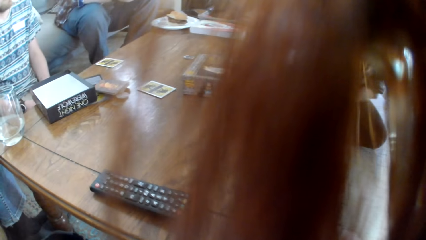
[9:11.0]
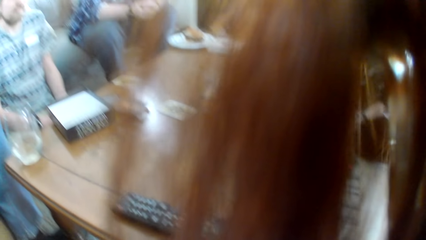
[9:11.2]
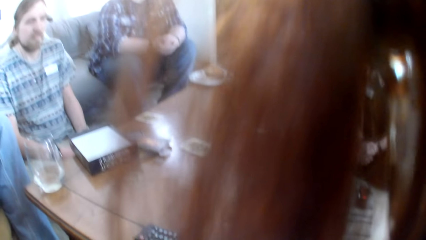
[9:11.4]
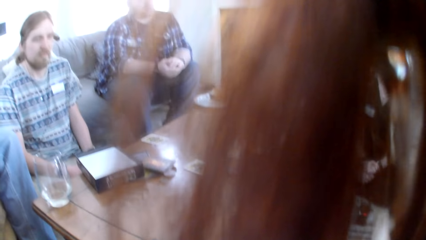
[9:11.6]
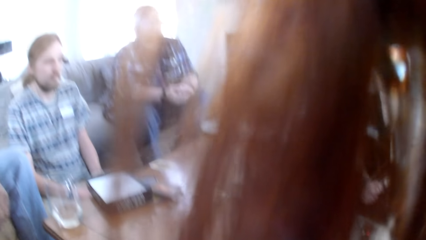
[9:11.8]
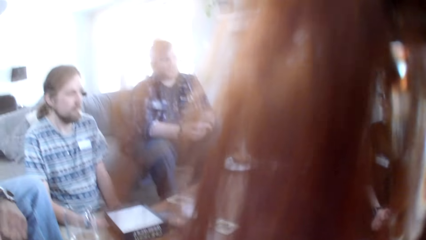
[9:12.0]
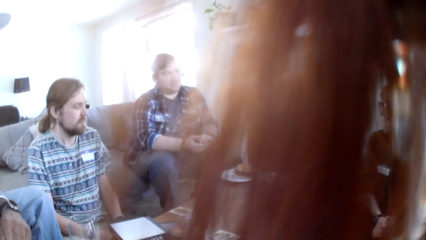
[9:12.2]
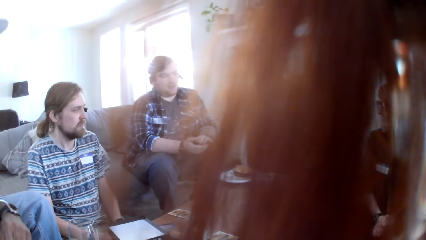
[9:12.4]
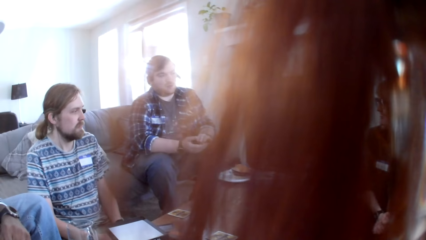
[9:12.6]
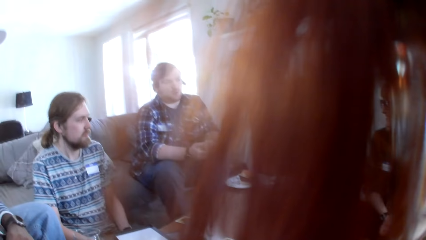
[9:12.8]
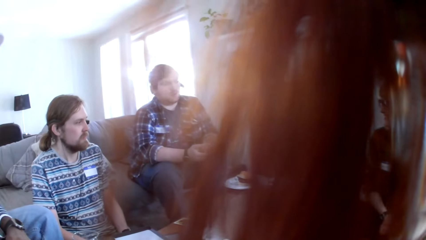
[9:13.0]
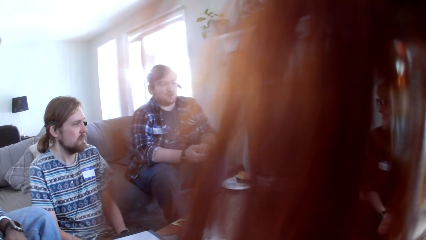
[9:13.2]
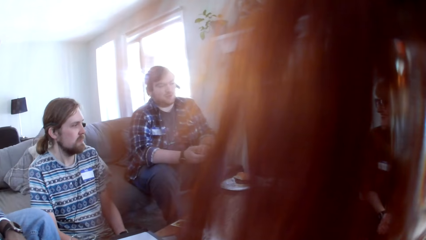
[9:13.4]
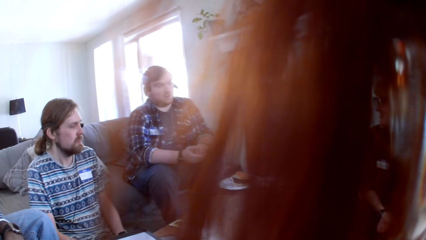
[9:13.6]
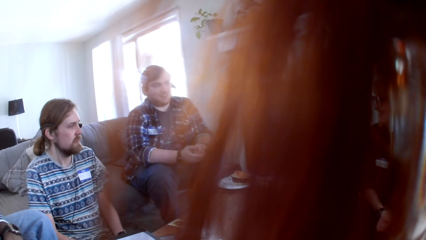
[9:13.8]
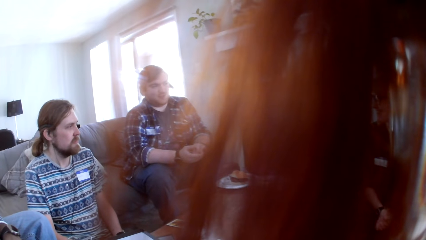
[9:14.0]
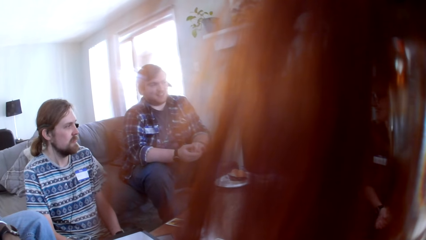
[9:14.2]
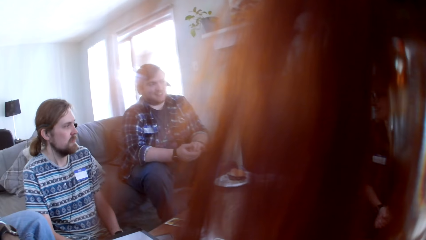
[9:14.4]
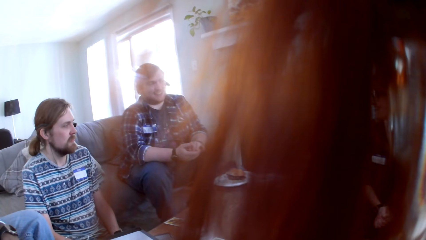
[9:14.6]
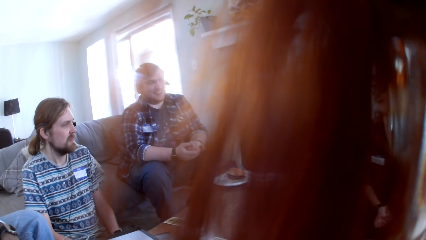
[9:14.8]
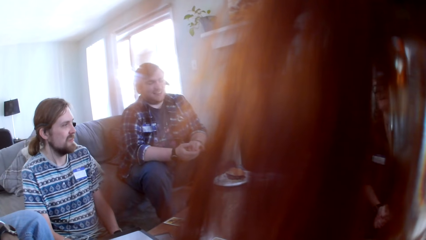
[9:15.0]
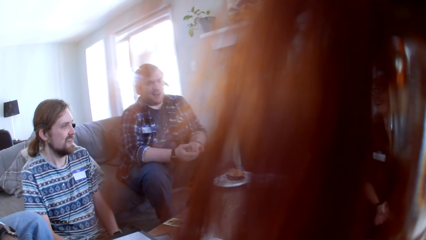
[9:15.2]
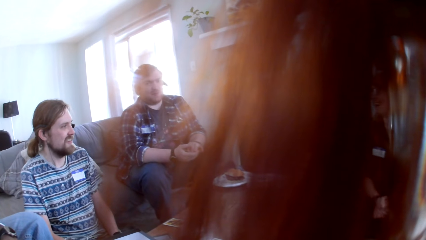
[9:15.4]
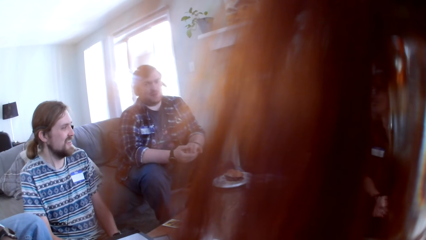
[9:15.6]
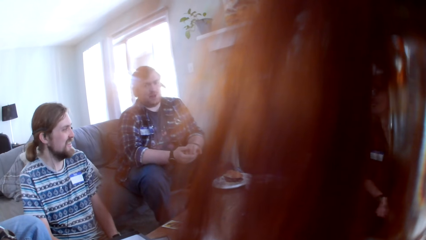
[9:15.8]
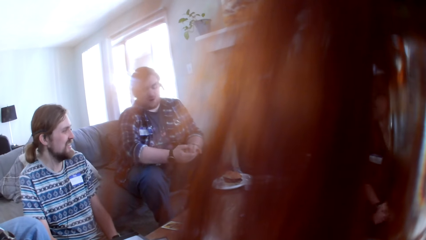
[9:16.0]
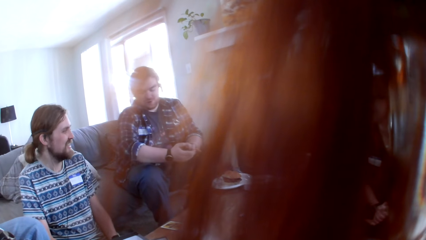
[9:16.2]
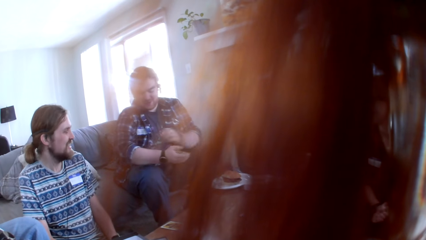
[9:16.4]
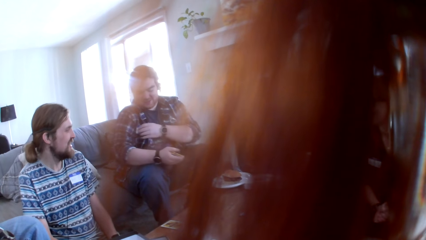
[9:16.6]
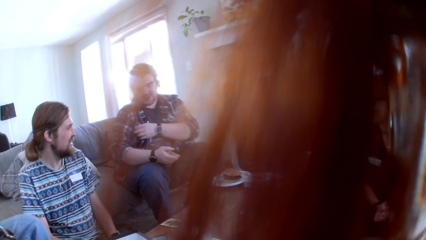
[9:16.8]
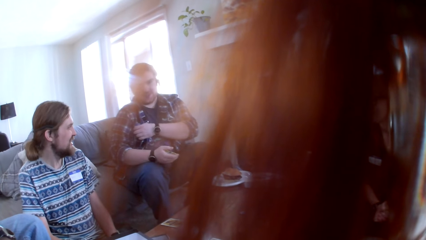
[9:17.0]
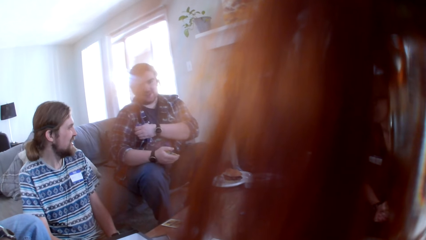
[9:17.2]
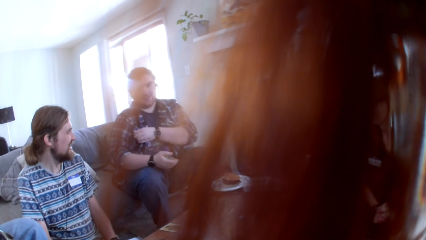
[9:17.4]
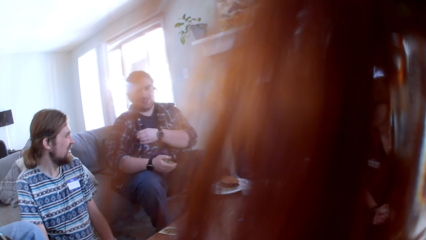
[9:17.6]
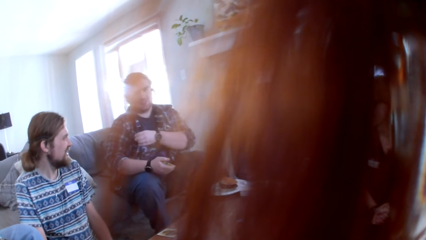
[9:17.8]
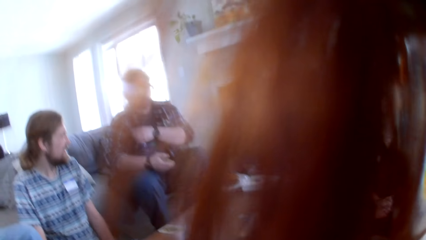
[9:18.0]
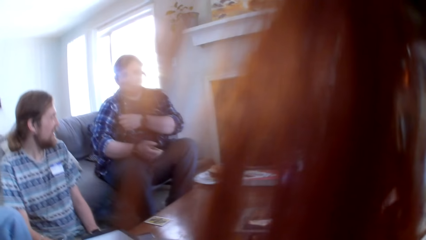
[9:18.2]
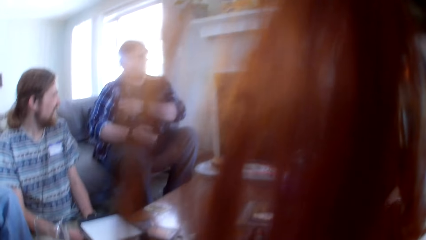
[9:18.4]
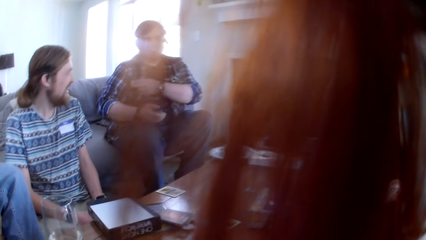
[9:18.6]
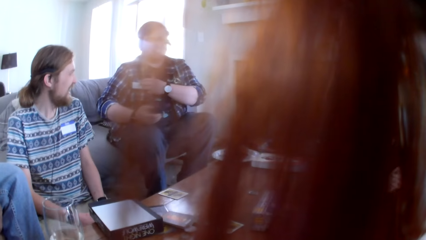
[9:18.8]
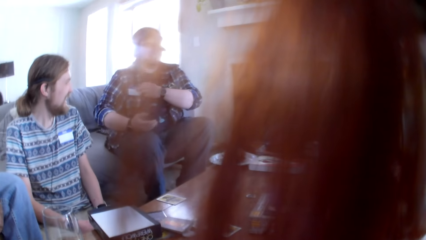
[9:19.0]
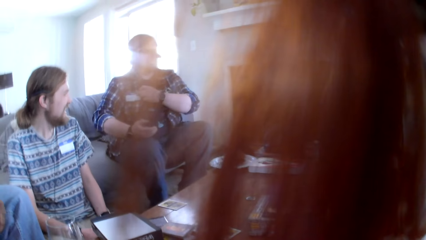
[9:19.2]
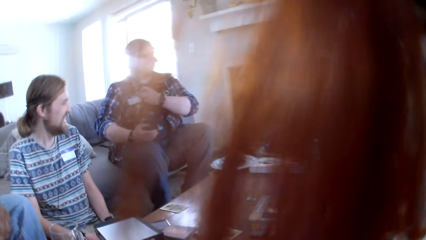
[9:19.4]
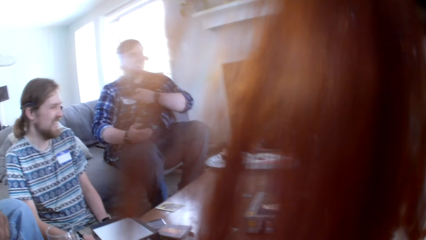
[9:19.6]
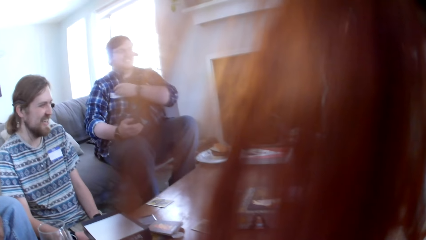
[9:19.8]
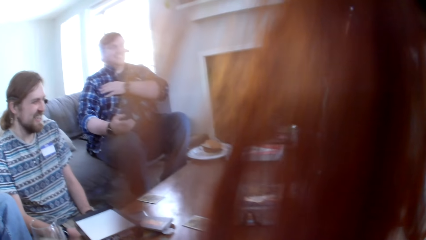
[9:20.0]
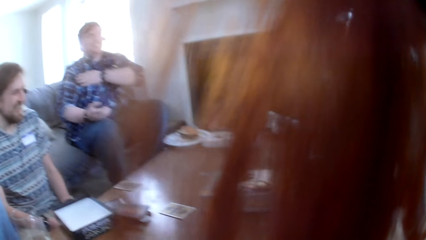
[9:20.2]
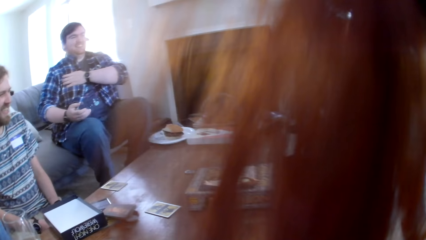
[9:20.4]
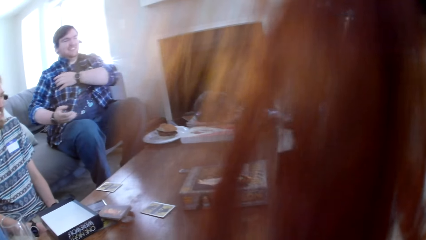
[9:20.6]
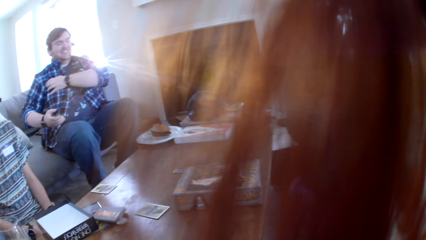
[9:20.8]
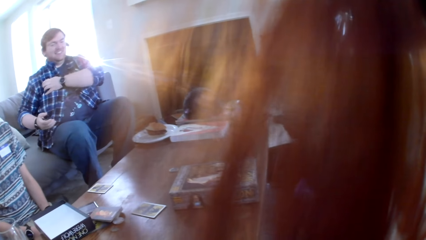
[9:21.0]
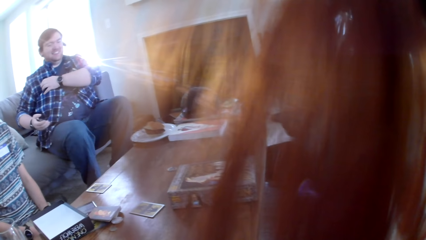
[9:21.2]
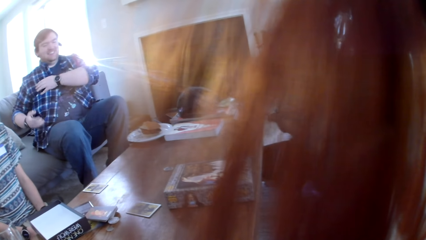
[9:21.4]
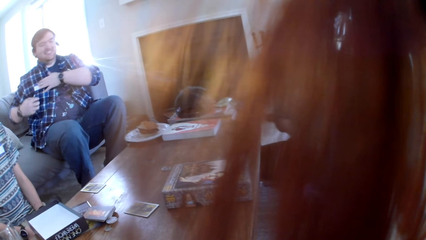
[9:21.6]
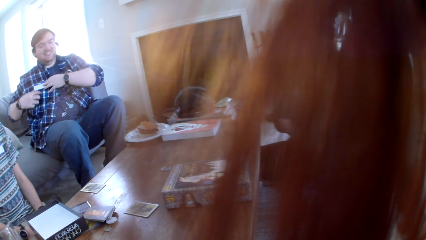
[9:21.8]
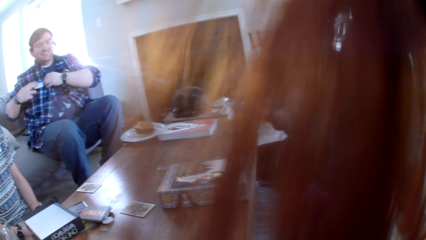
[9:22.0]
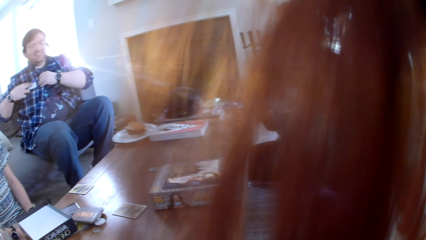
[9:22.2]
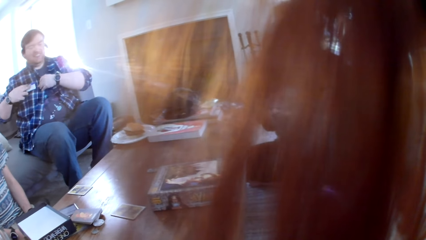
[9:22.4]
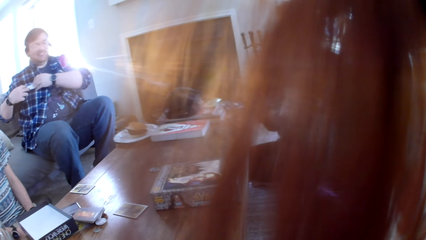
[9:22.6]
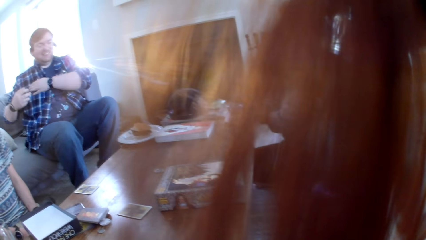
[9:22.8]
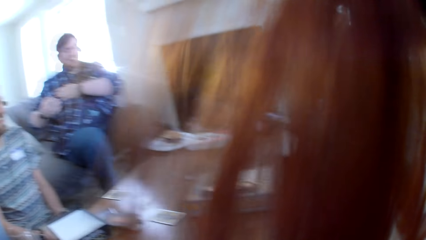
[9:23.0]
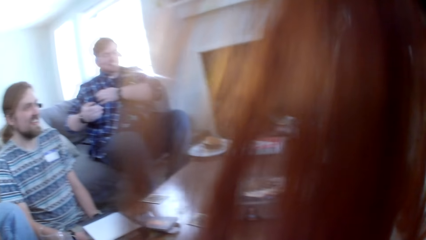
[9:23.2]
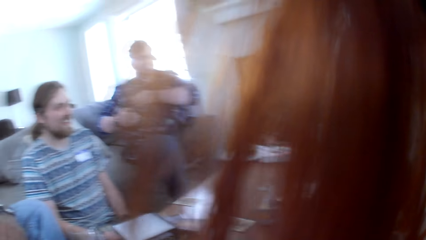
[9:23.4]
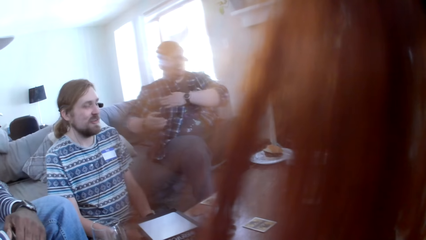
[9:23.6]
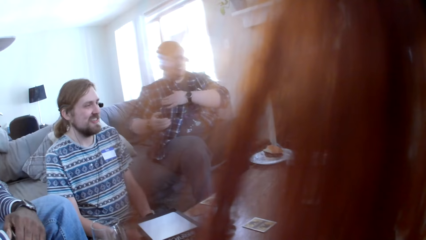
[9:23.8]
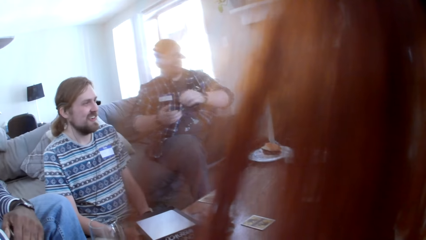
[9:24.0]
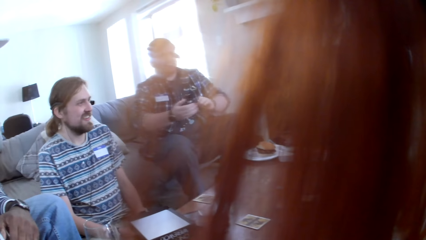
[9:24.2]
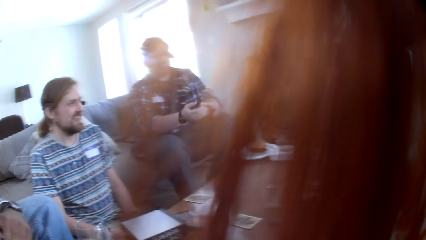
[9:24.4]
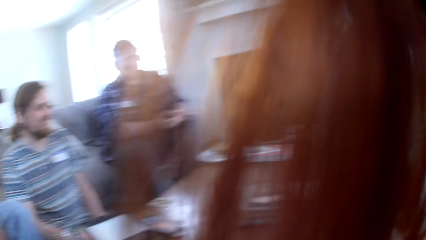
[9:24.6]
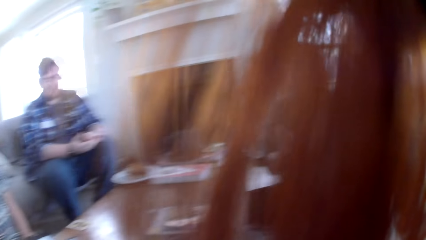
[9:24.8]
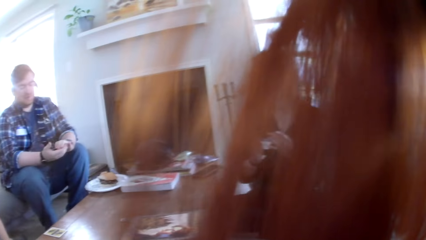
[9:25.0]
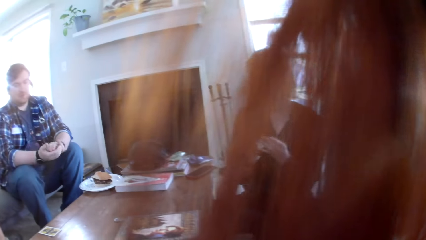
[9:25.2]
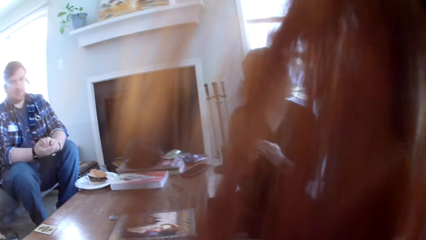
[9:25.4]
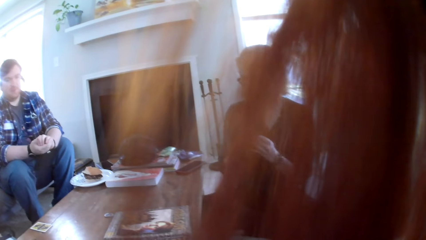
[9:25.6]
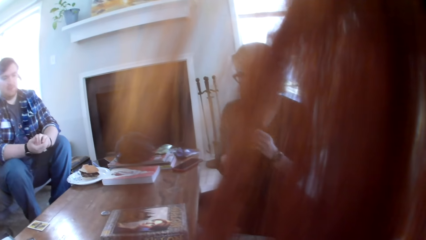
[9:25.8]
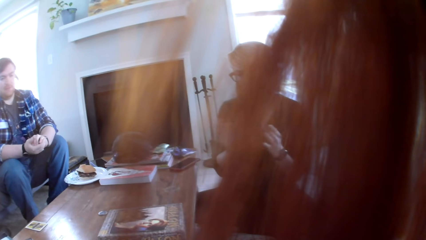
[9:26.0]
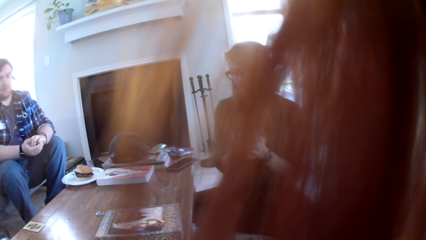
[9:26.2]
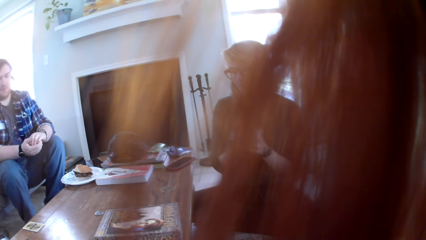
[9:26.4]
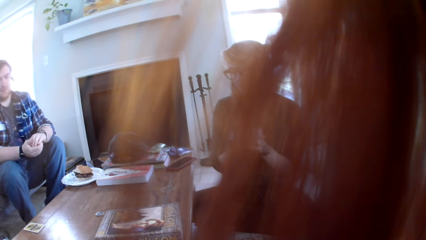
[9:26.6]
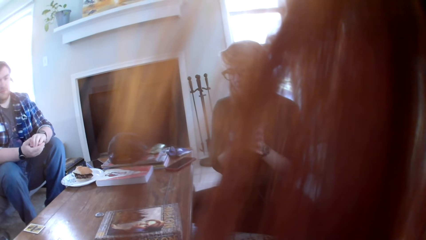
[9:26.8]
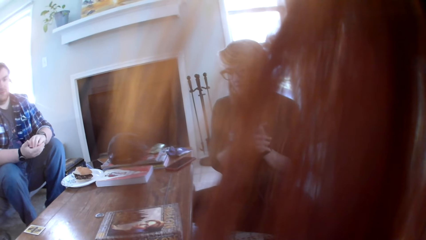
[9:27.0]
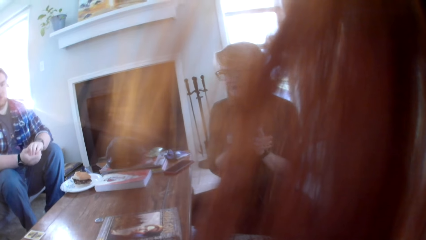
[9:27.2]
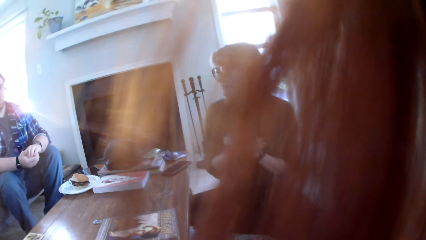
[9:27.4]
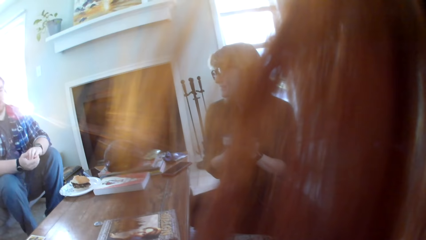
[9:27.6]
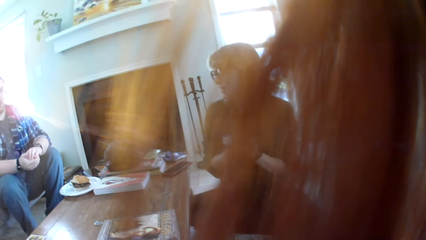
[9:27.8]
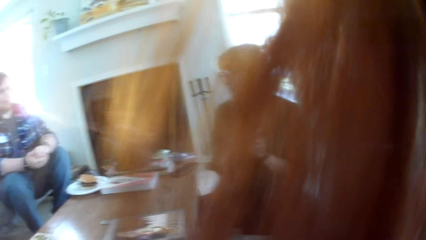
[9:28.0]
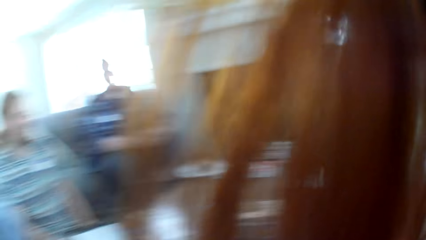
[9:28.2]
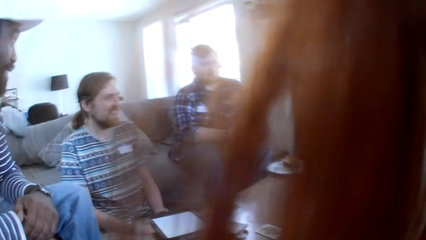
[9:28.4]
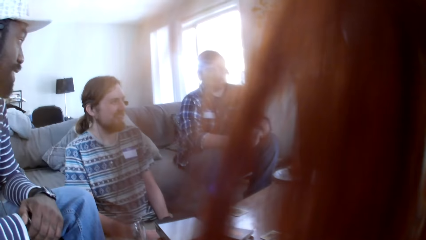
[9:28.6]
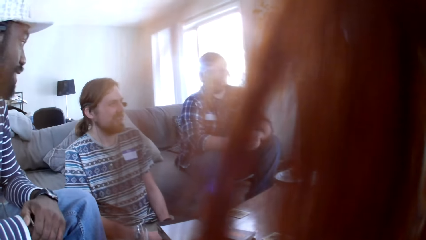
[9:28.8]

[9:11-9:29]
A woman talks to the colleagues. The woman laughs to the colleagues. The woman talks to the colleagues. The camera wearer looks at a man. They look at the woman. The woman talks to the colleagues.
